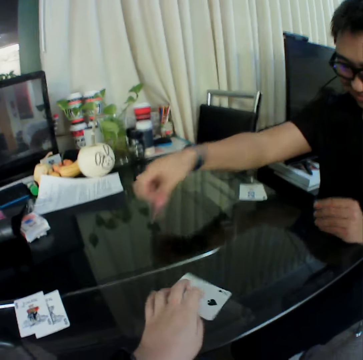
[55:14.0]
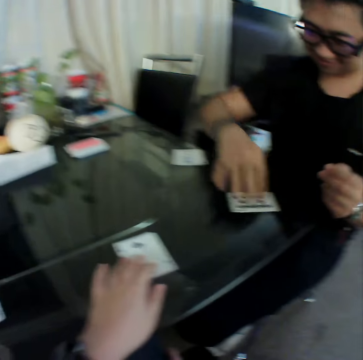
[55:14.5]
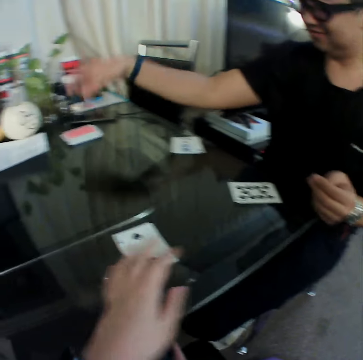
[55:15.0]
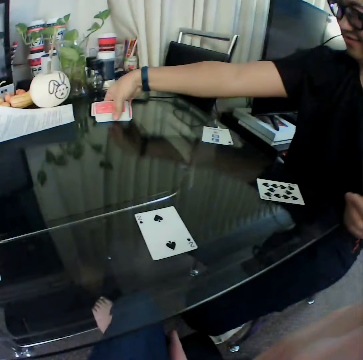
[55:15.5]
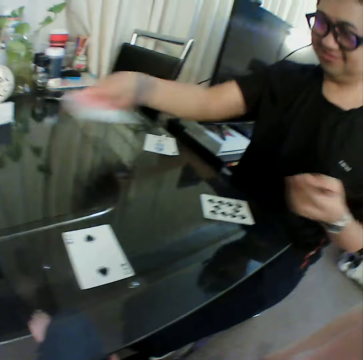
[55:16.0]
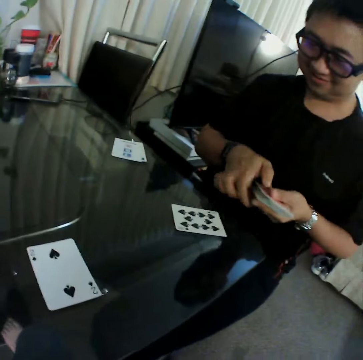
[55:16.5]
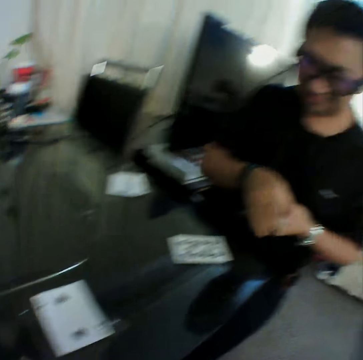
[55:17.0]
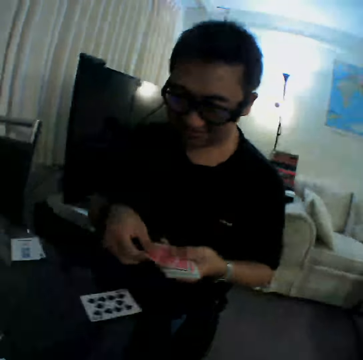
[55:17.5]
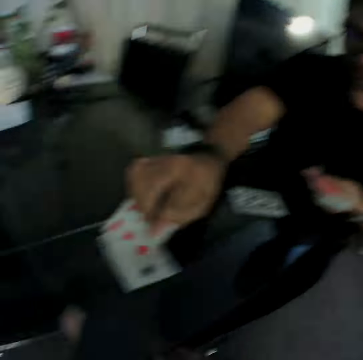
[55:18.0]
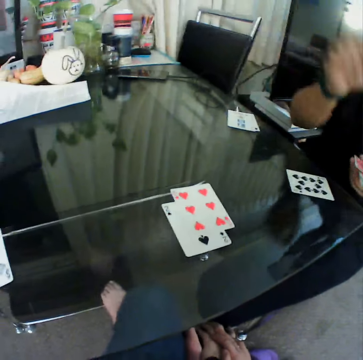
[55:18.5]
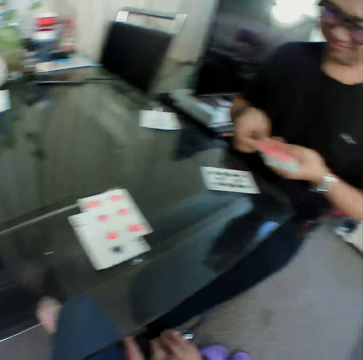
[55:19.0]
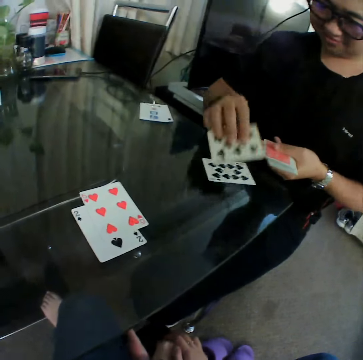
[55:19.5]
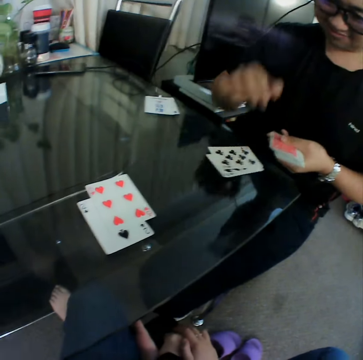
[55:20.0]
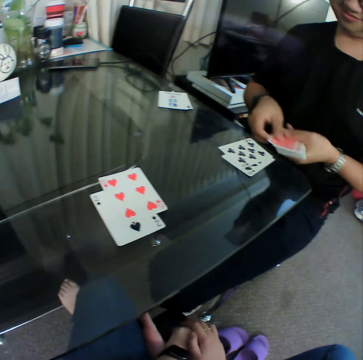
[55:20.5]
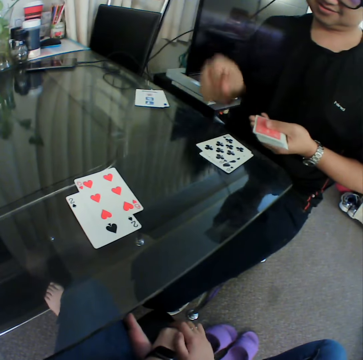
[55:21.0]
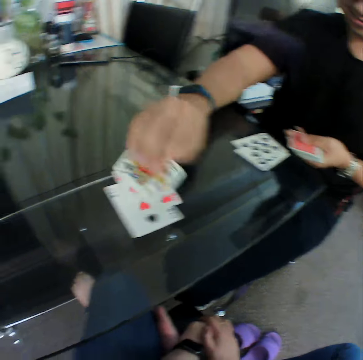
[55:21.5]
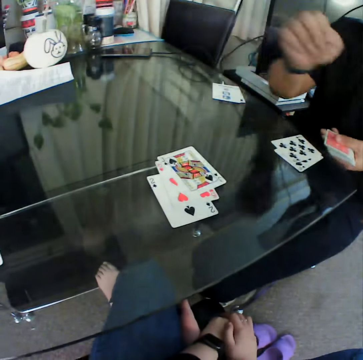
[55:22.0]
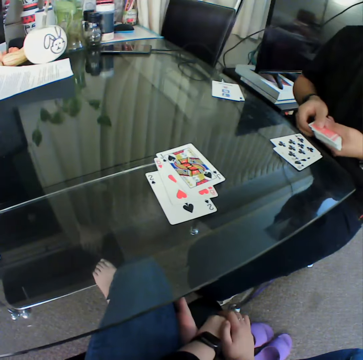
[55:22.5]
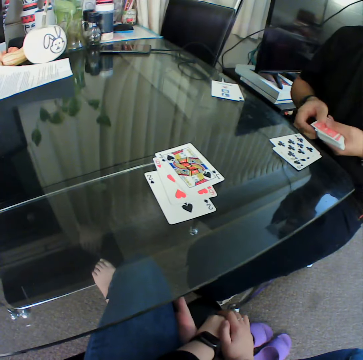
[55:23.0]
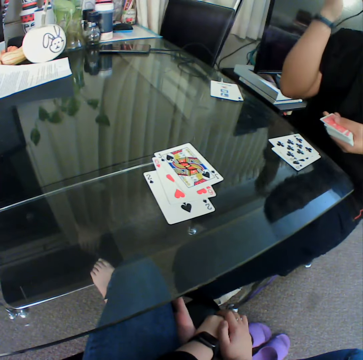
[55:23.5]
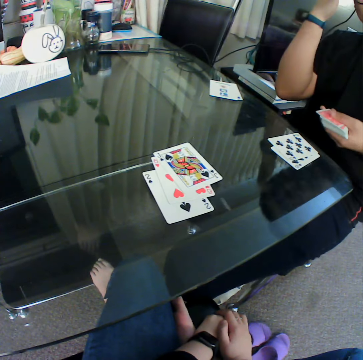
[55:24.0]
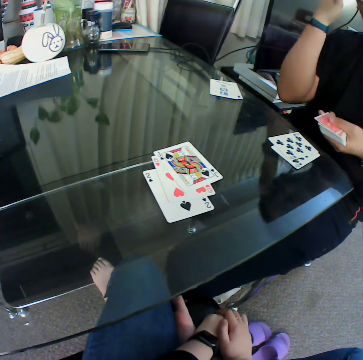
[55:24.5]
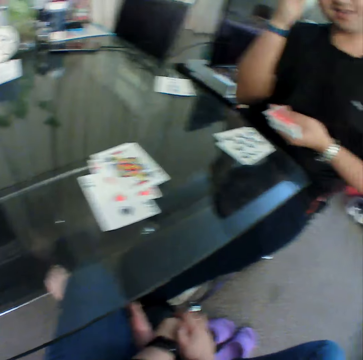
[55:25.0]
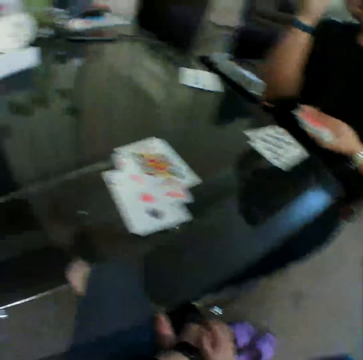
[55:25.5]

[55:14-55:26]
A man picks a card from the table with his right hand. He places the cards in his right hand on the table. He picks a deck of cards from the table with his right hand. He holds the deck of cards in his left hand. He picks a card from the deck of cards in his left hand with his right hand. He places the cards in his right hand on the table. He picks a card from the deck of cards in his left hand with his right hand. He places the cards in his right hand on the table. He picks a card from the deck of cards in his left hand with his right hand. He places the cards in his right hand on the table. He moves his hand.

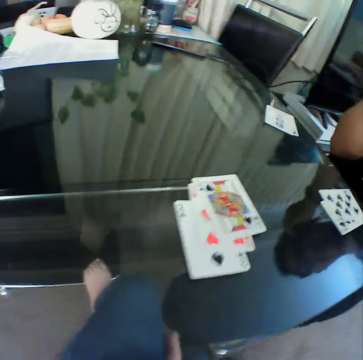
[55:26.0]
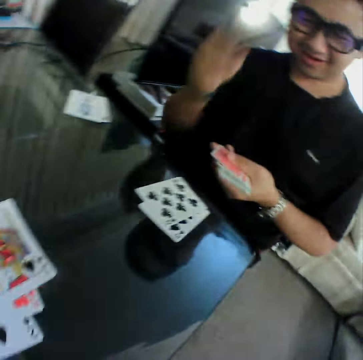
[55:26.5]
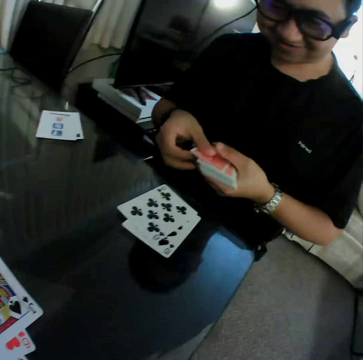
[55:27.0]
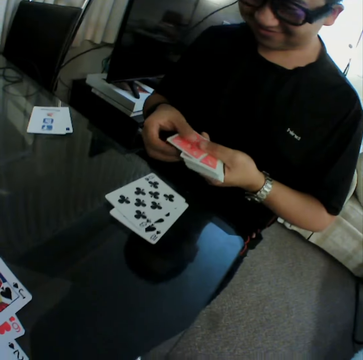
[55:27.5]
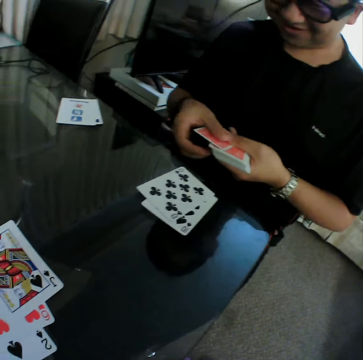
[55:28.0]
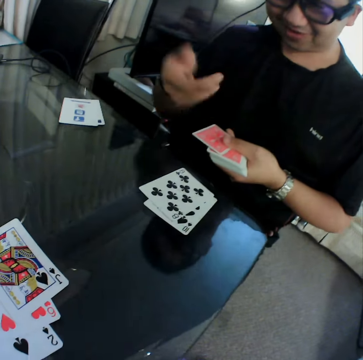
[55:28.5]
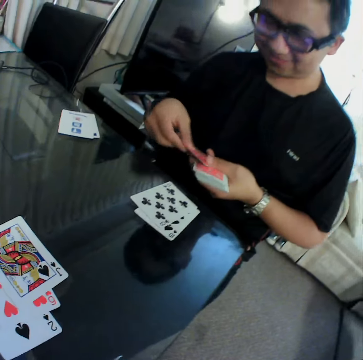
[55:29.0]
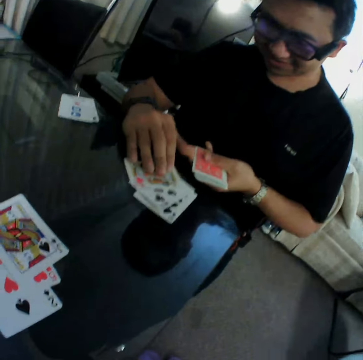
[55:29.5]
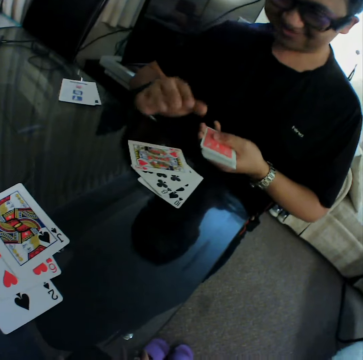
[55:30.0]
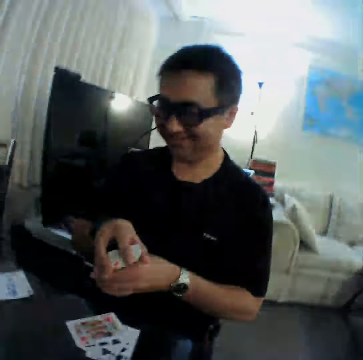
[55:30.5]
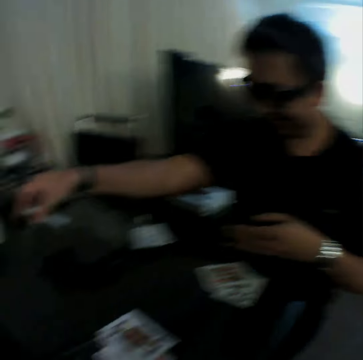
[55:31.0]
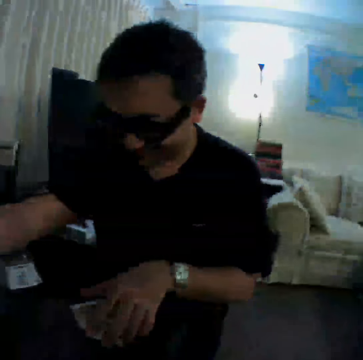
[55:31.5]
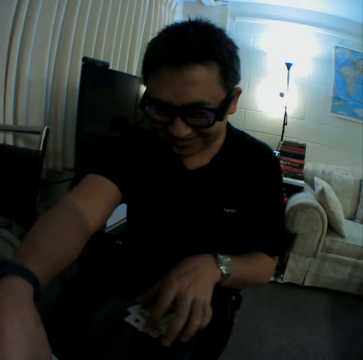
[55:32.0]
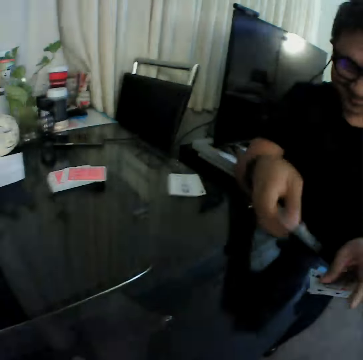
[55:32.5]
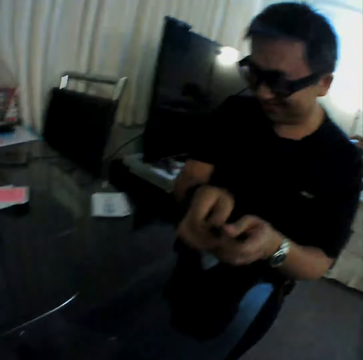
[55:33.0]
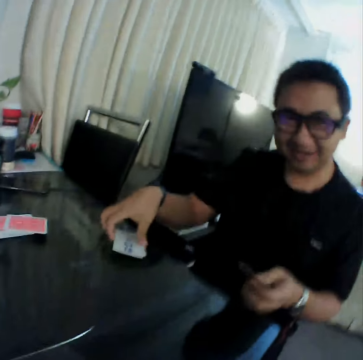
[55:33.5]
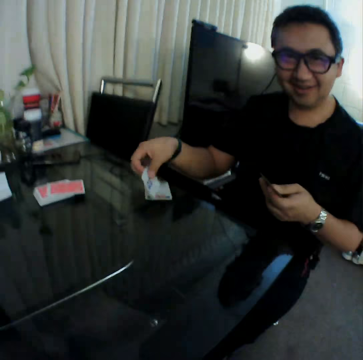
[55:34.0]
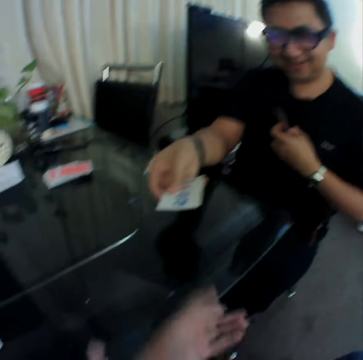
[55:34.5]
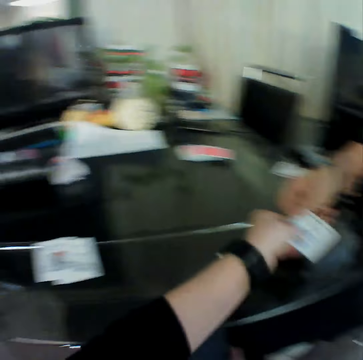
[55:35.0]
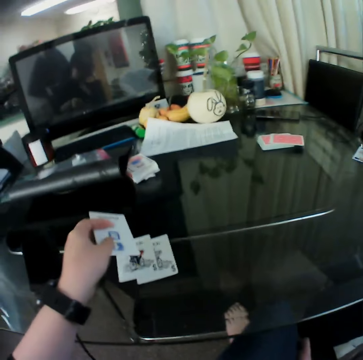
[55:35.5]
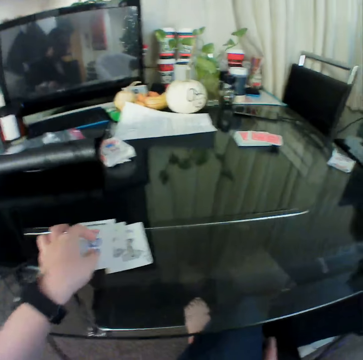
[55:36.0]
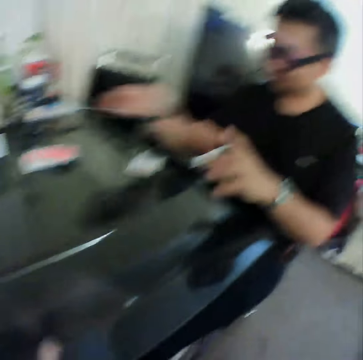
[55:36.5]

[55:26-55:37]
A man holds a card with both hands and moves the right hand. The man picks a card from the deck of cards in his left hand with his right hand and places the cards in his right hand on the table. The man drops the card on the table with the right hand. The man moves the card on the table with both hands and gathers the cards on the table with his hands. The man picks a card from the table with his right hand and gives the card to the camera wearer. The camera wearer collects the card from the man with his left hand. He places the card in his left hand on the table.

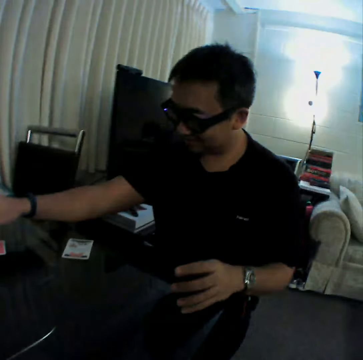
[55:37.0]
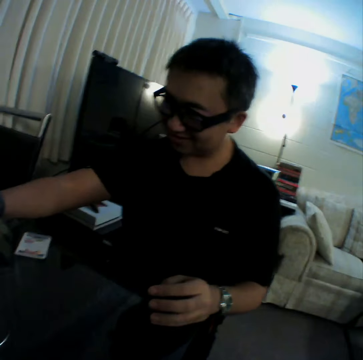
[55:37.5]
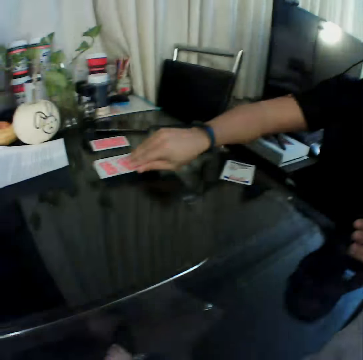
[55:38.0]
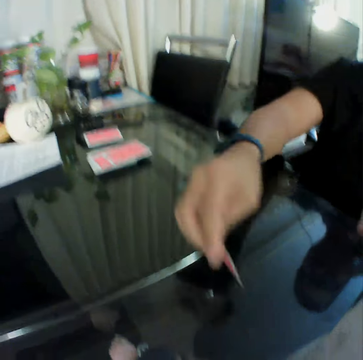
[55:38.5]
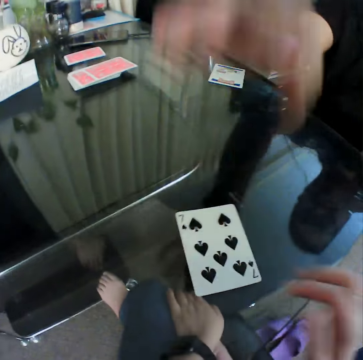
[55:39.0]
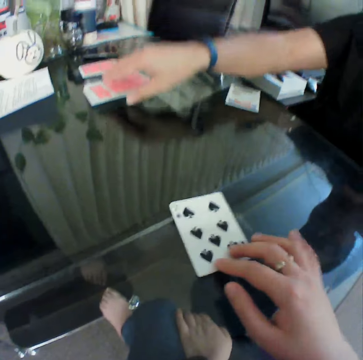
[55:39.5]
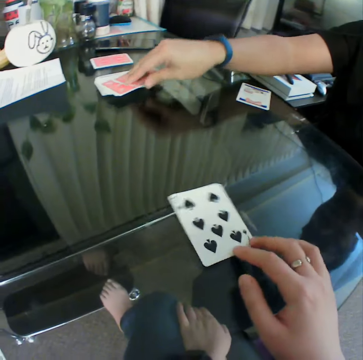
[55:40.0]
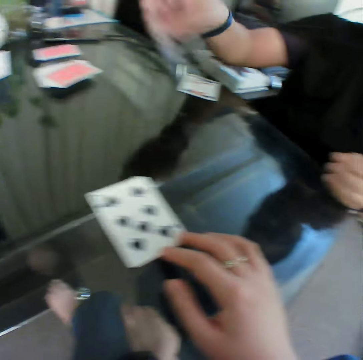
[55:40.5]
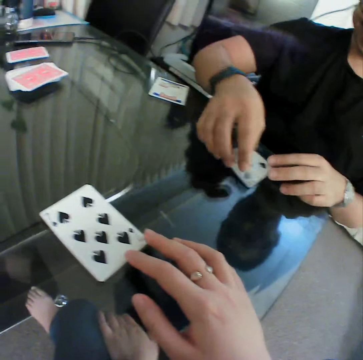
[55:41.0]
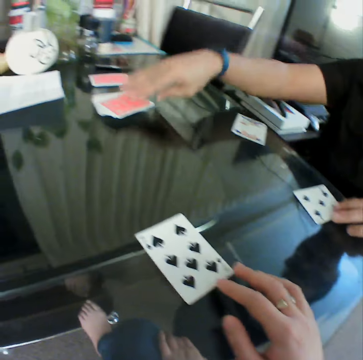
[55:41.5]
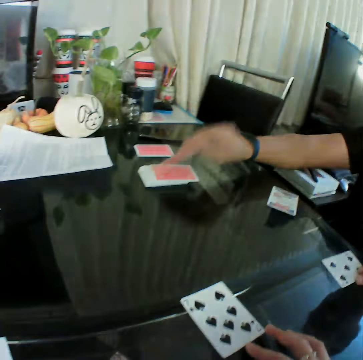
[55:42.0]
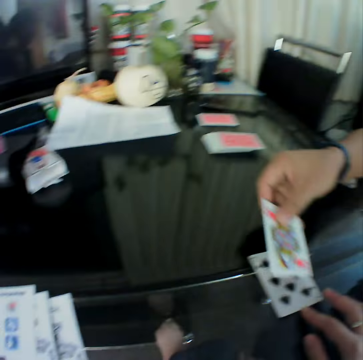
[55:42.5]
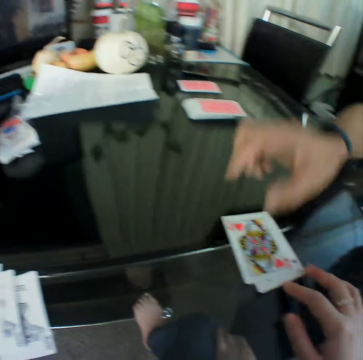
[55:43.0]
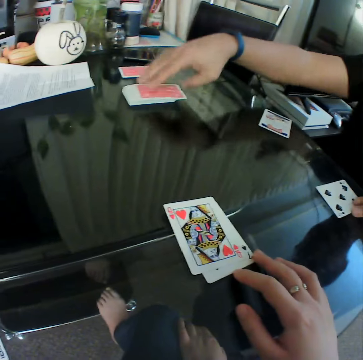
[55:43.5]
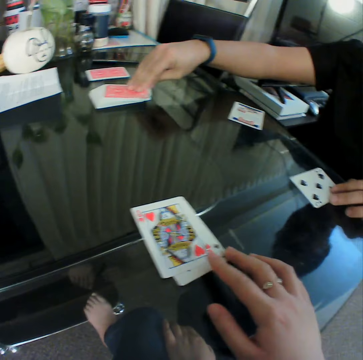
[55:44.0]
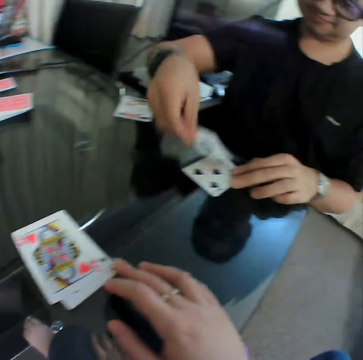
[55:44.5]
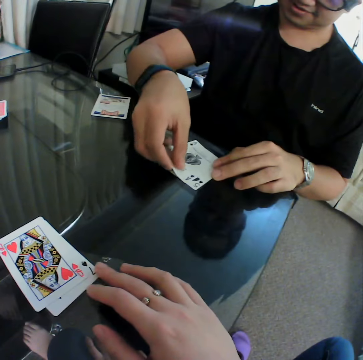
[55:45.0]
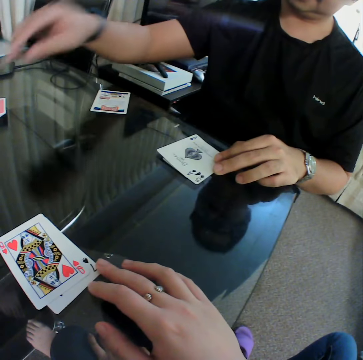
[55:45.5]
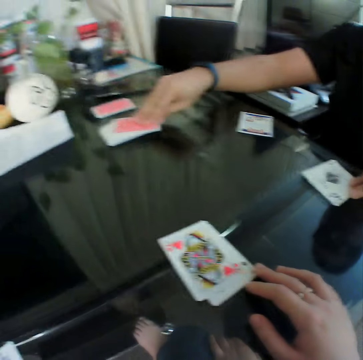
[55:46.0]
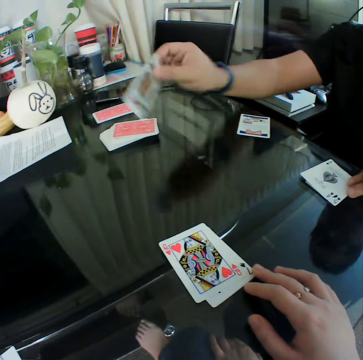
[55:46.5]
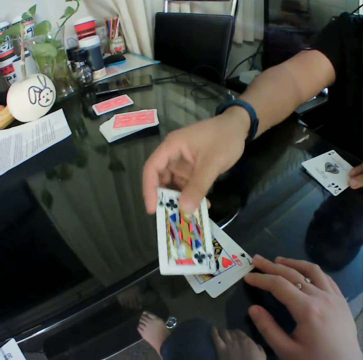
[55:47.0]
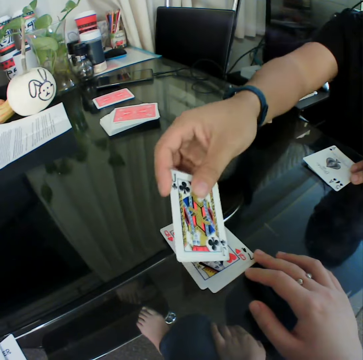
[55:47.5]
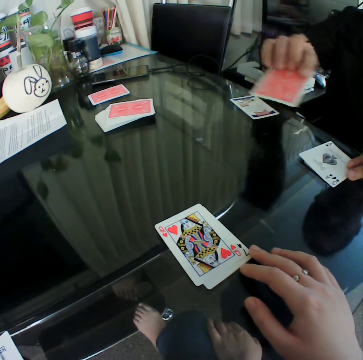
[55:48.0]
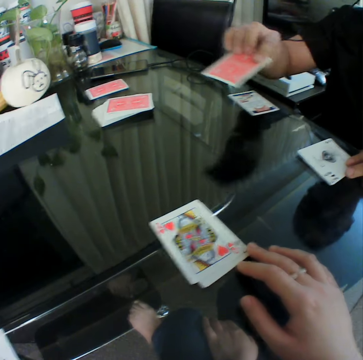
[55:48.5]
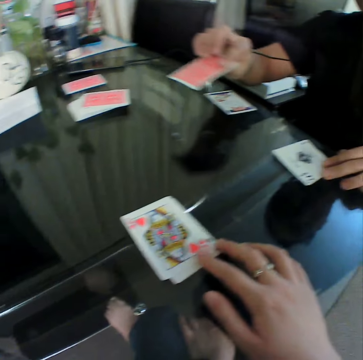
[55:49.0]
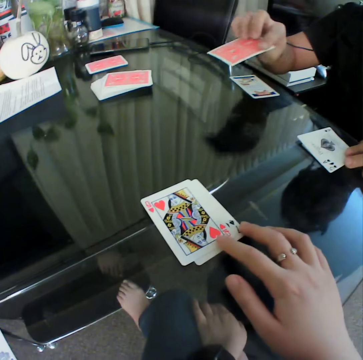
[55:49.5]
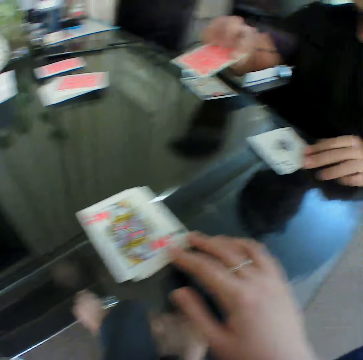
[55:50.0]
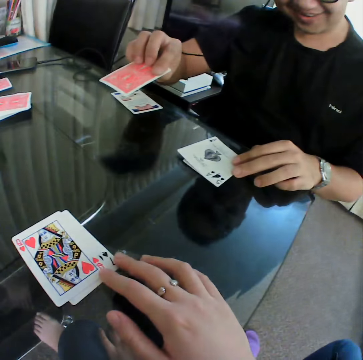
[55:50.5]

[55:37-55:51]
A man picks a card from the deck of cards on the table with his right hand and places the cards in his right hand on the table. The camera wearer moves the card on the table with his right hand. The man picks a card from the deck of cards on the table with his right hand and places the cards in his right hand on the table. The man picks a card from the deck of cards on the table with his right hand and places the cards in his right hand on the table. The man picks a card from the deck of cards on the table with his right hand and places the cards in his right hand on the table. The man picks a card from the deck of cards on the table with his right hand. The man shows something to the camera wearer on the card. The man moves the card with the right hand and holds the card with the right hand.
